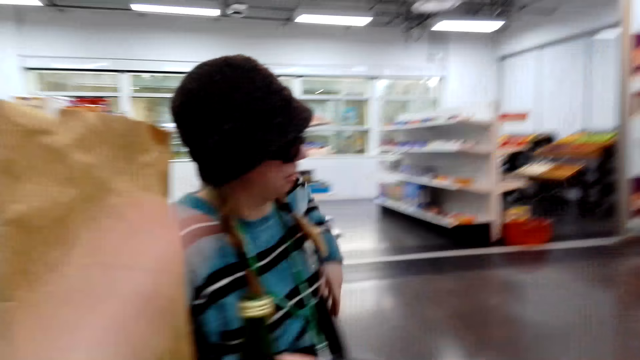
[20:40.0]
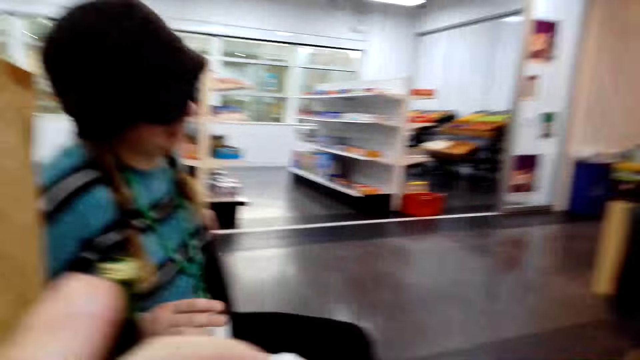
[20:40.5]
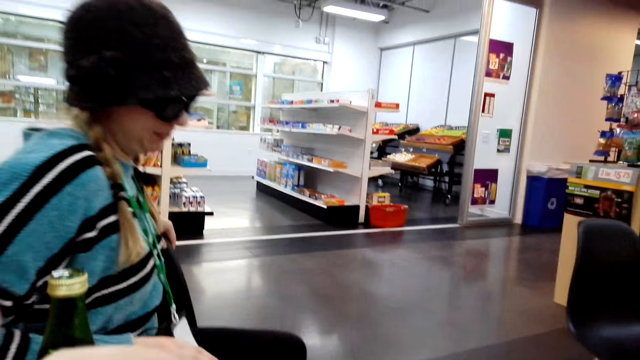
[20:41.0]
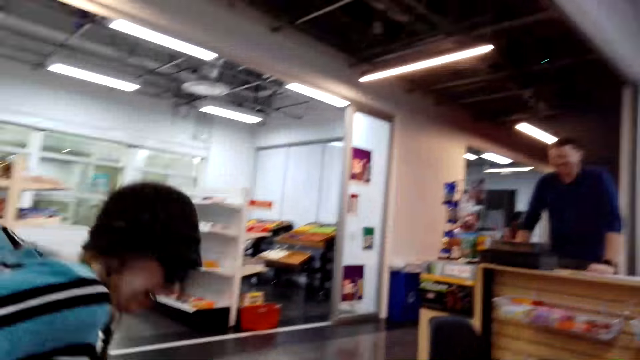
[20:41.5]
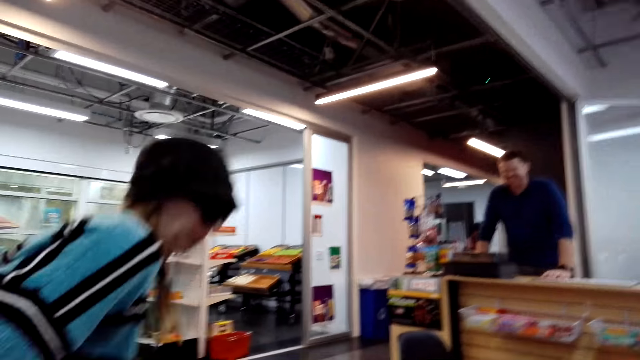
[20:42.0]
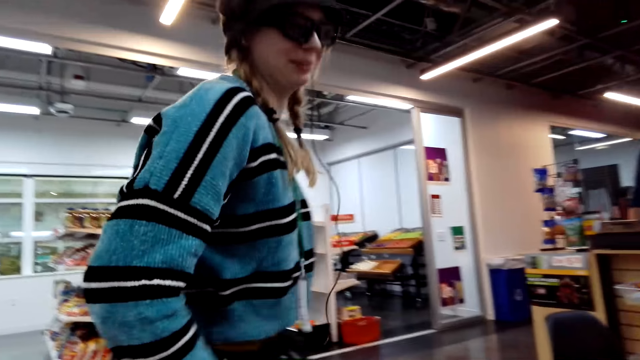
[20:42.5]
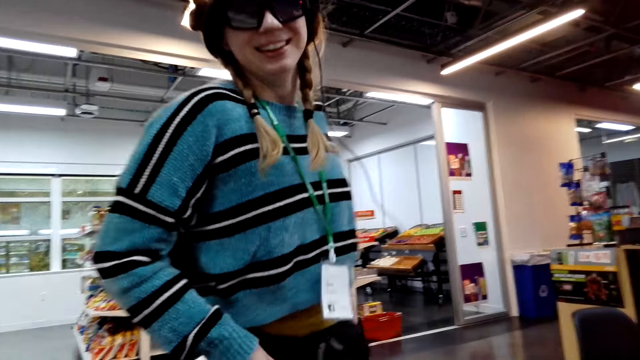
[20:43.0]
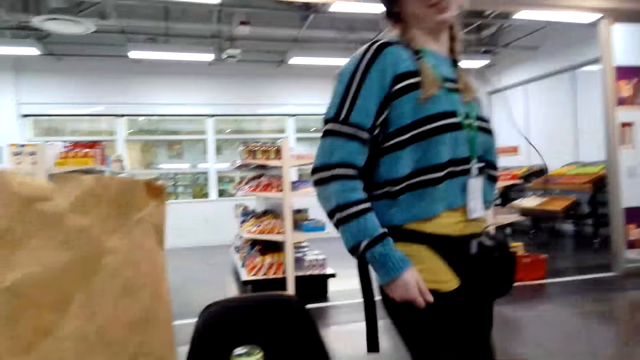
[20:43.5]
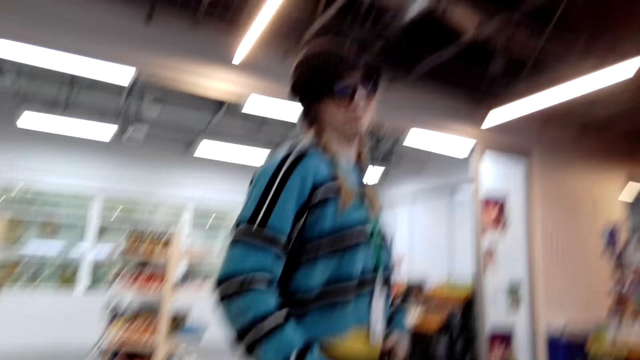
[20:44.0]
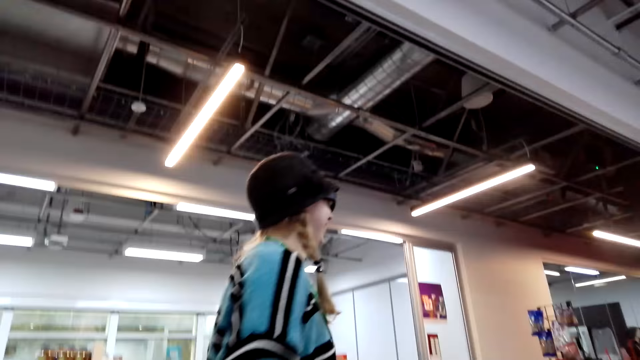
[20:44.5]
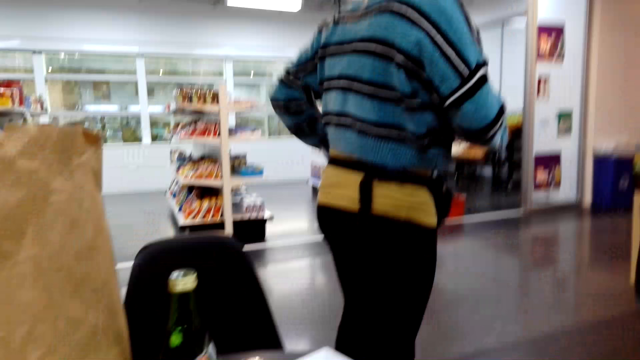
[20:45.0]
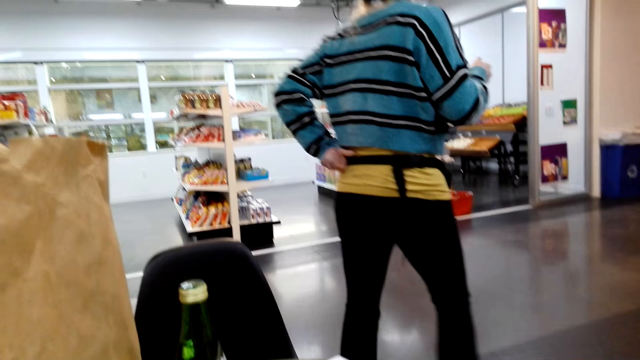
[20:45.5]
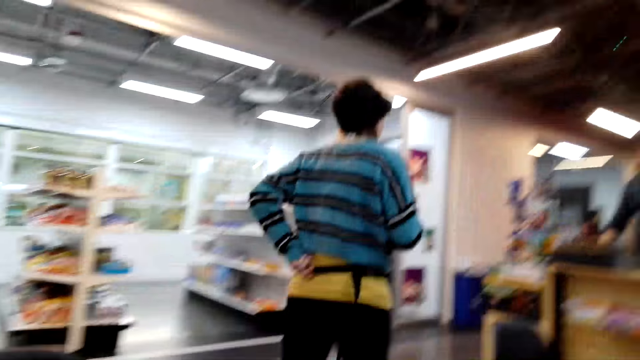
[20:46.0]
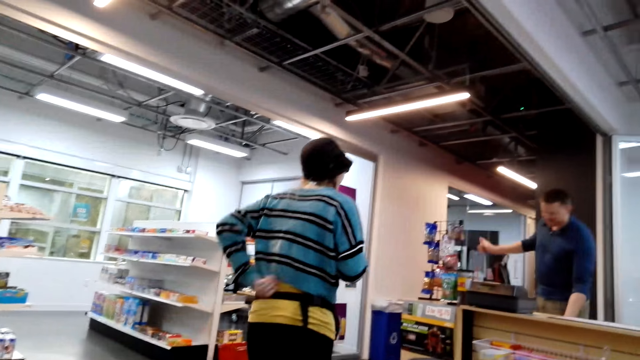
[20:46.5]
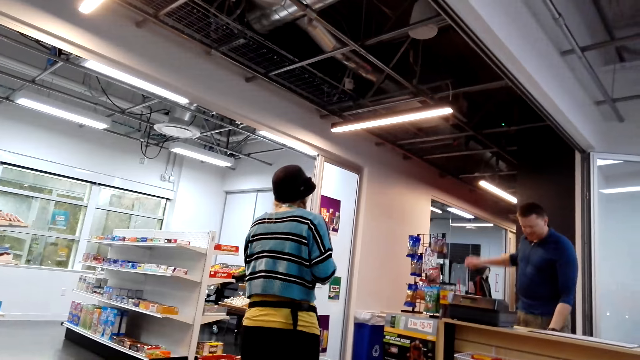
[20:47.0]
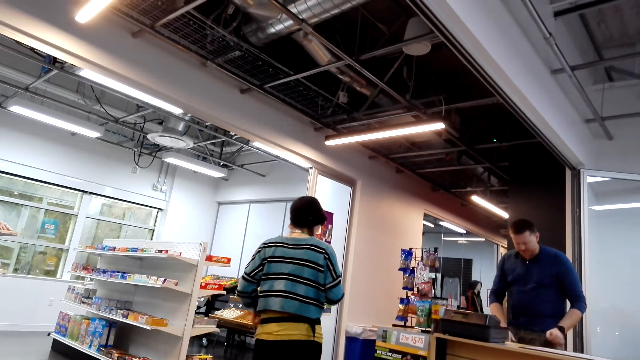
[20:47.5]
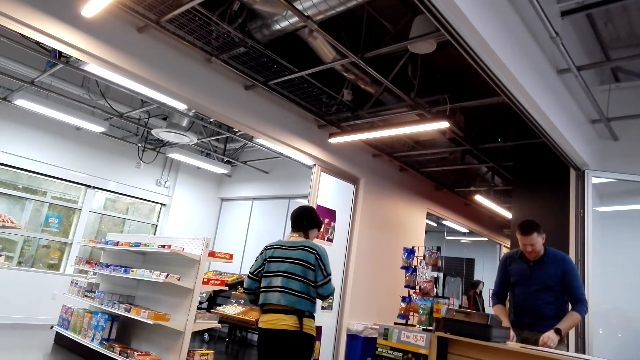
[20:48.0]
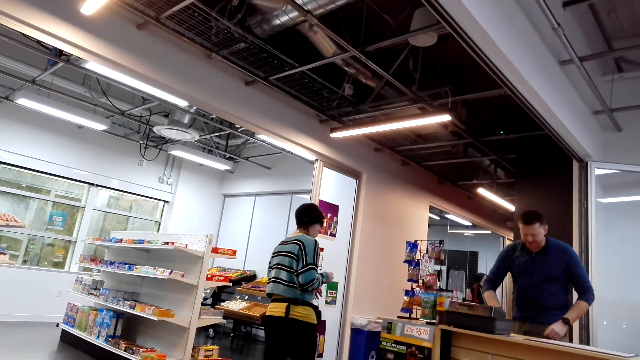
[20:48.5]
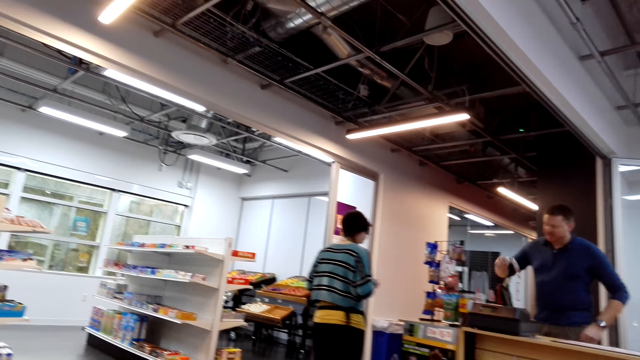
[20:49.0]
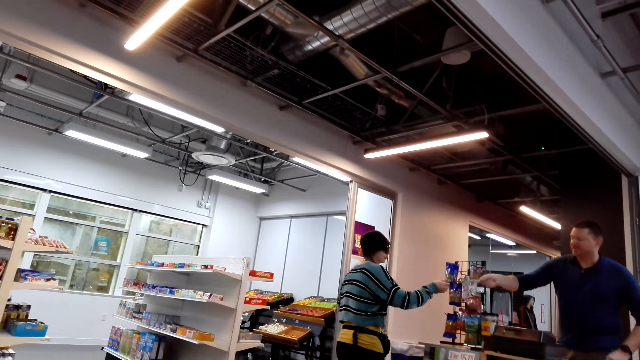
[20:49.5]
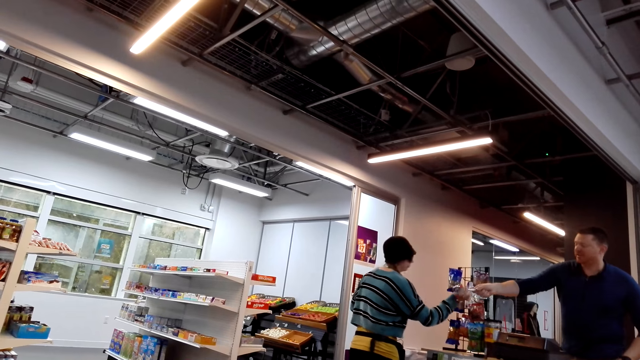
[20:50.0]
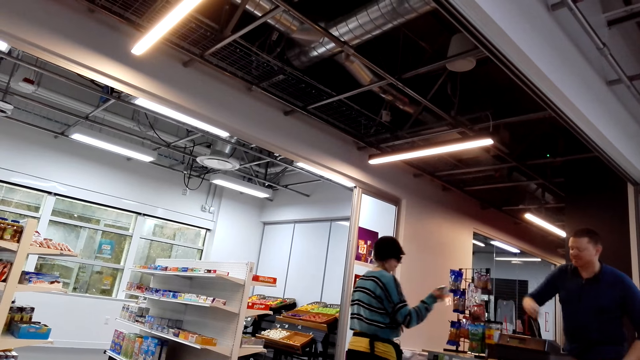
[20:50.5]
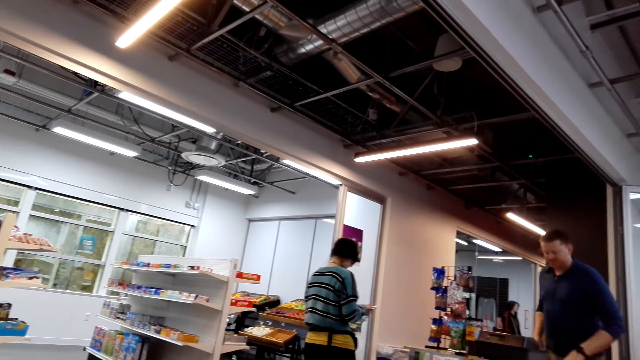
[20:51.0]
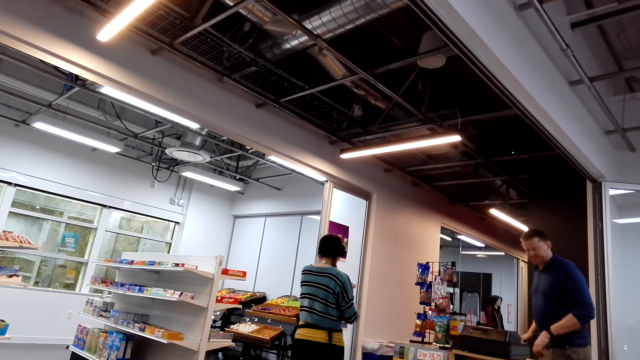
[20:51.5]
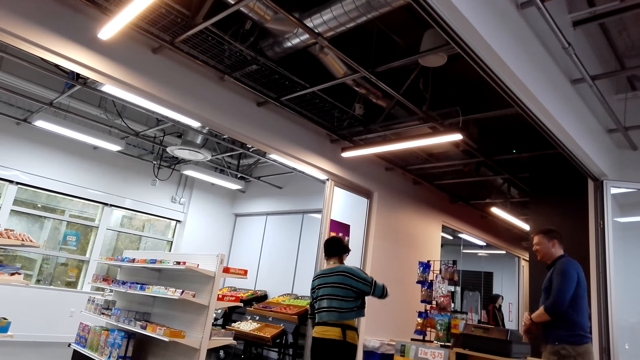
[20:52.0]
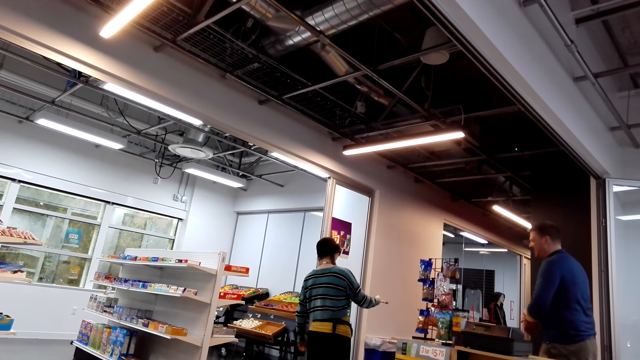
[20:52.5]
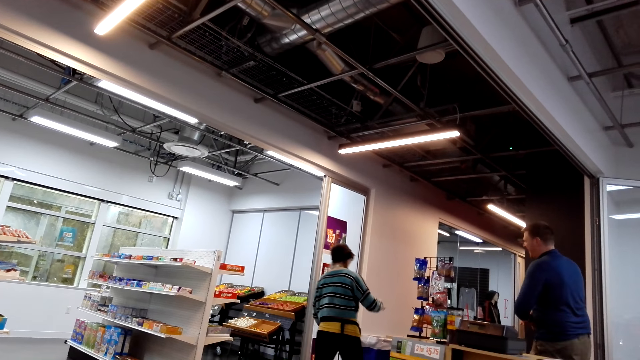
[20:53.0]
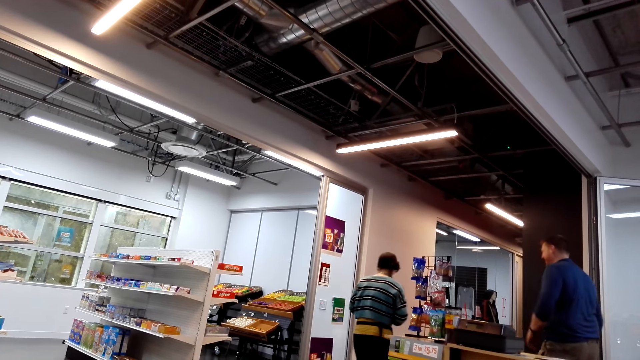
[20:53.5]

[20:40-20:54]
A man stands up. The man walks around the room. The man holds the rocks. Another man hands the first man the key.

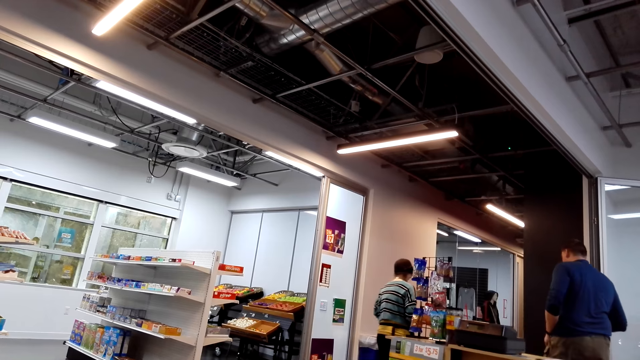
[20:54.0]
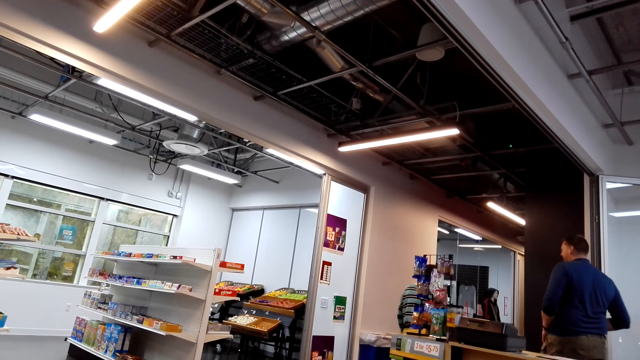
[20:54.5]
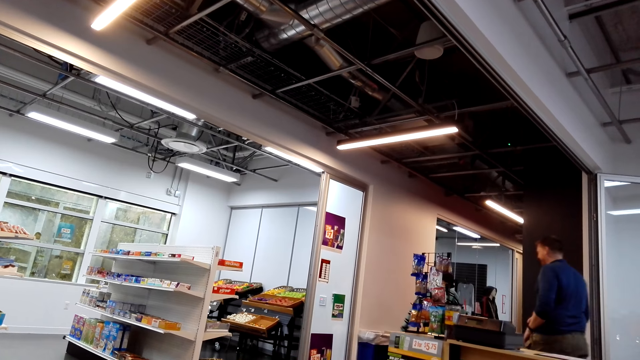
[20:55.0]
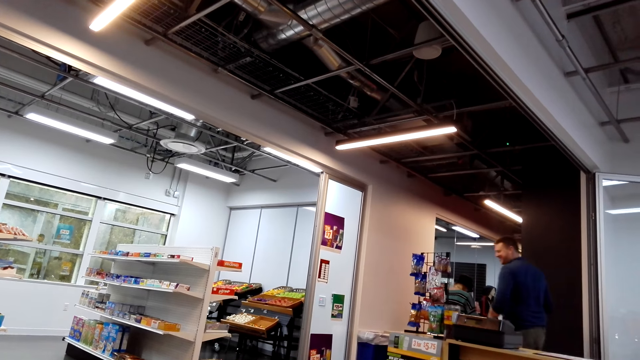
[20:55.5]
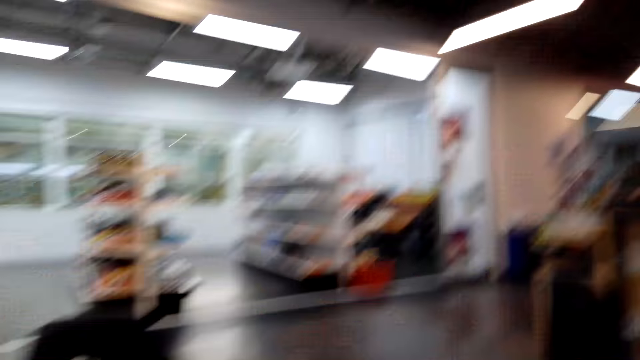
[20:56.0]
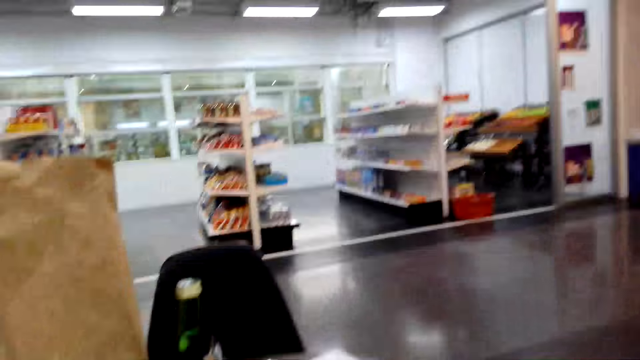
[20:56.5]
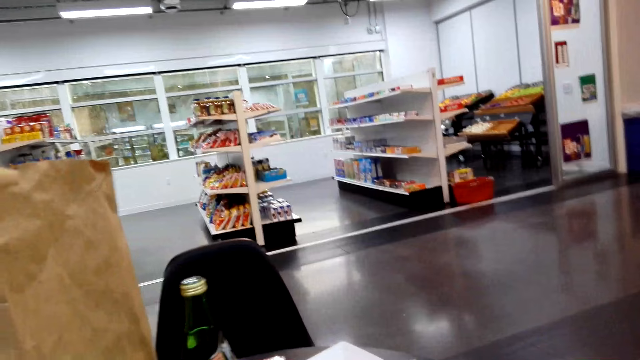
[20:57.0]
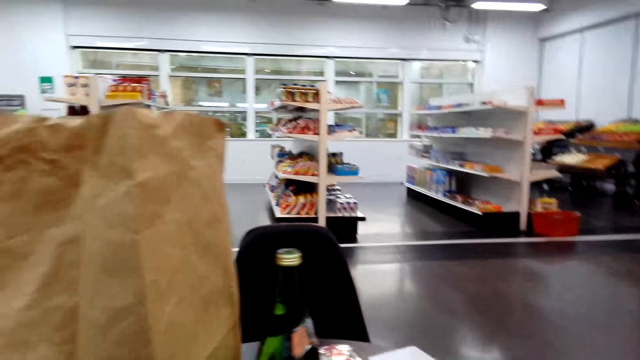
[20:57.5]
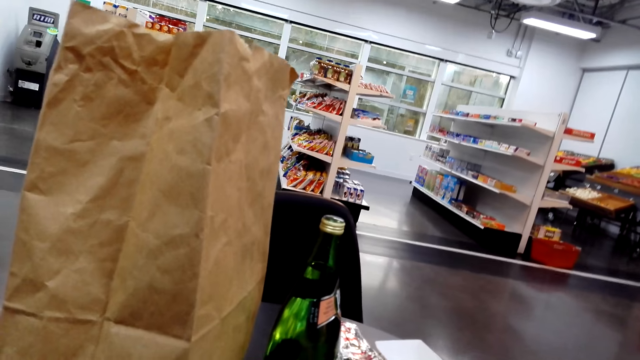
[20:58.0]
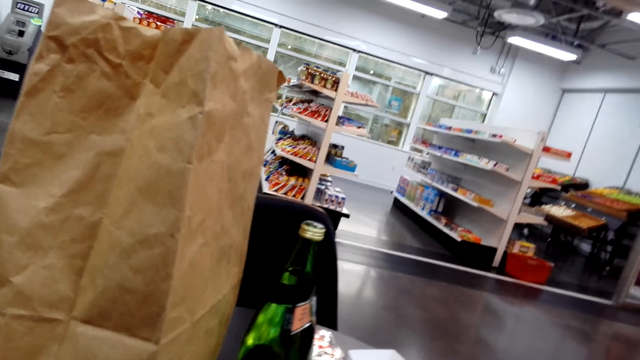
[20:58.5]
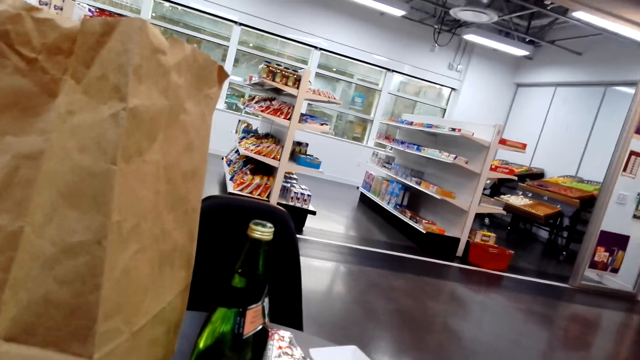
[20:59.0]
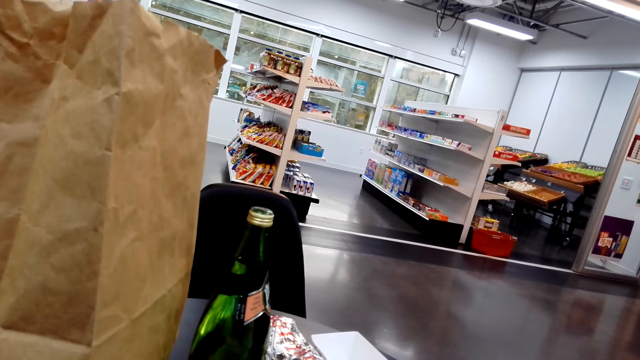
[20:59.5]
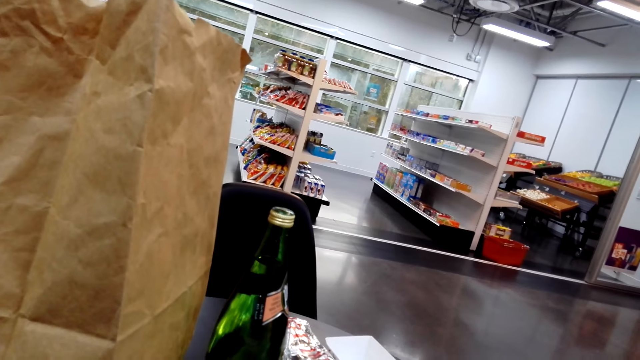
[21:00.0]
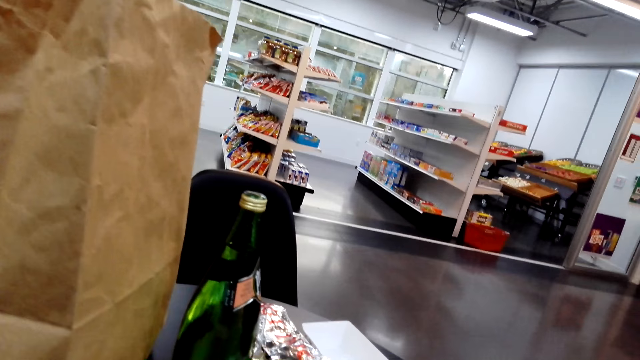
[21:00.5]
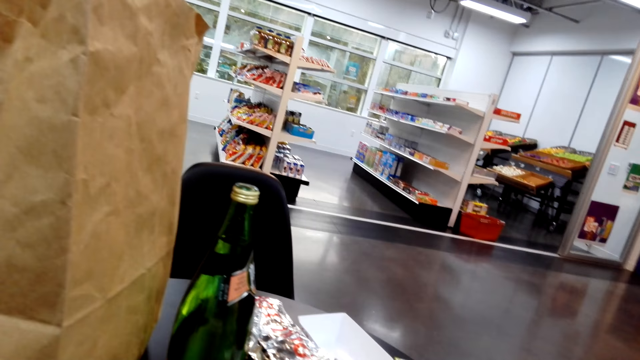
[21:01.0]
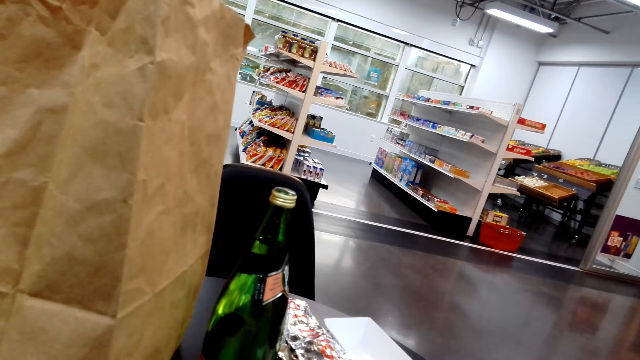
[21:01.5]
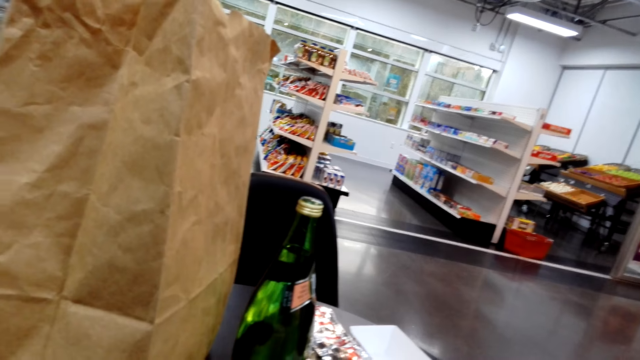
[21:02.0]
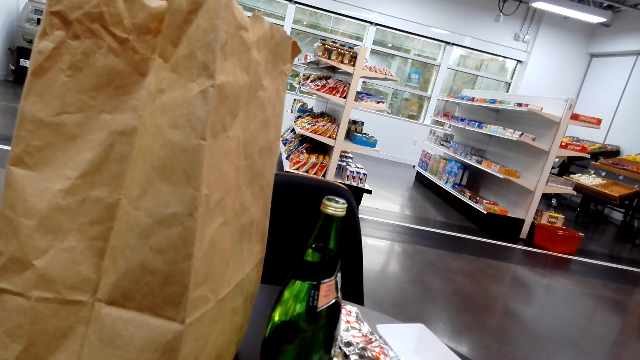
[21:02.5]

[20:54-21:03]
A man walks around the room. The camera wearer looks at the paper bag.
